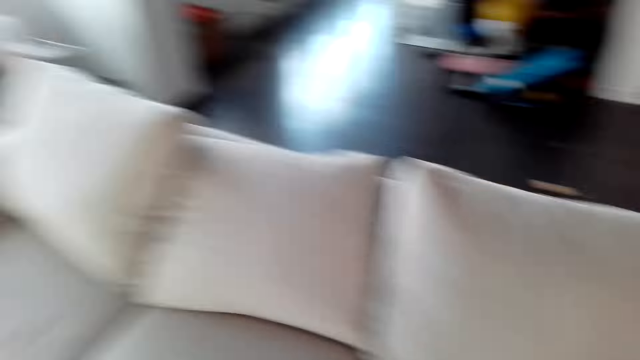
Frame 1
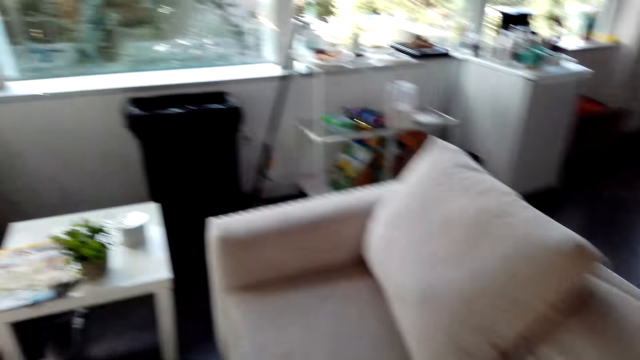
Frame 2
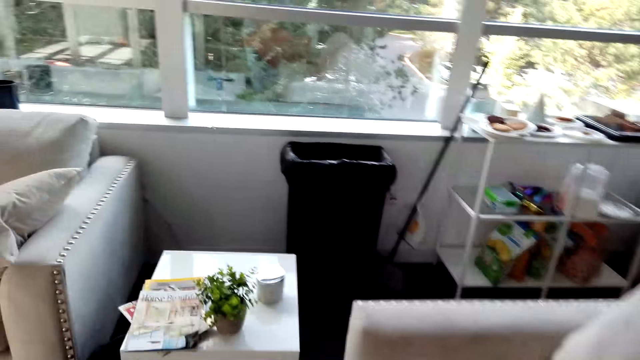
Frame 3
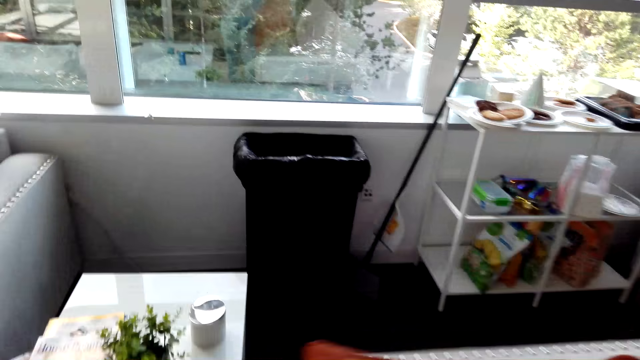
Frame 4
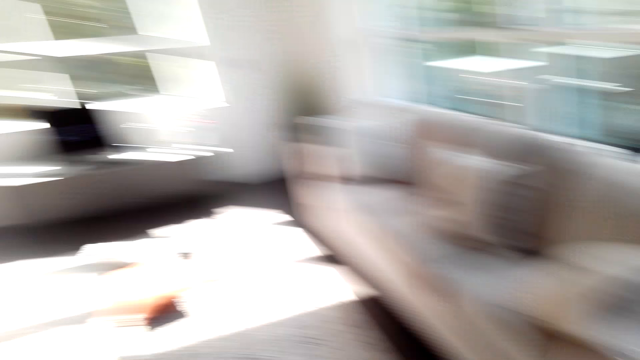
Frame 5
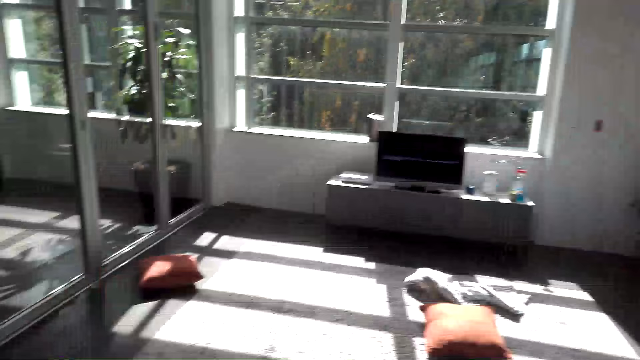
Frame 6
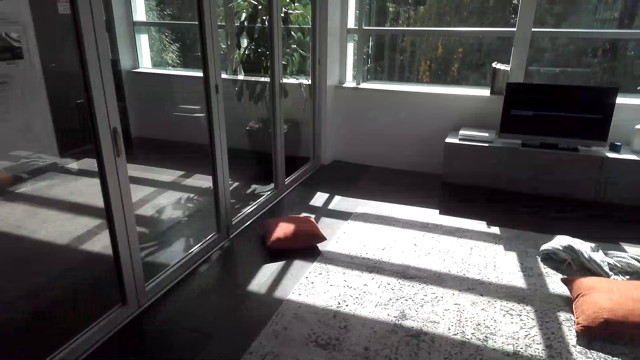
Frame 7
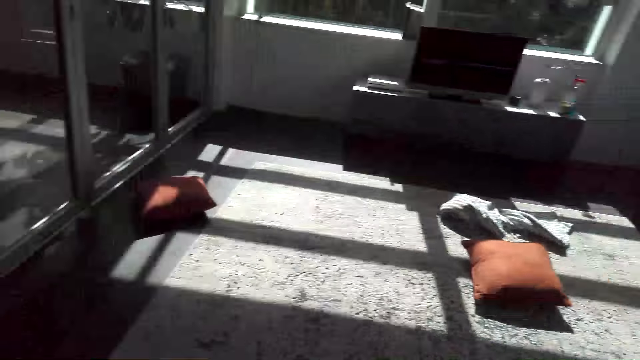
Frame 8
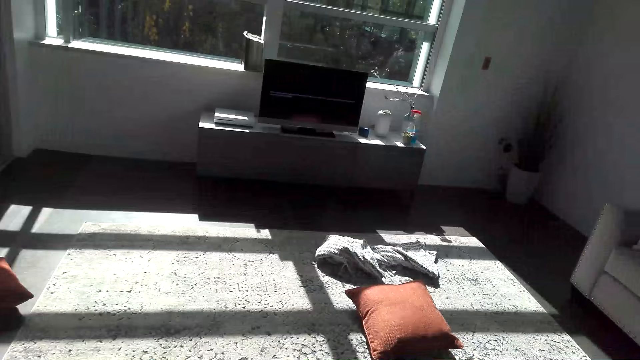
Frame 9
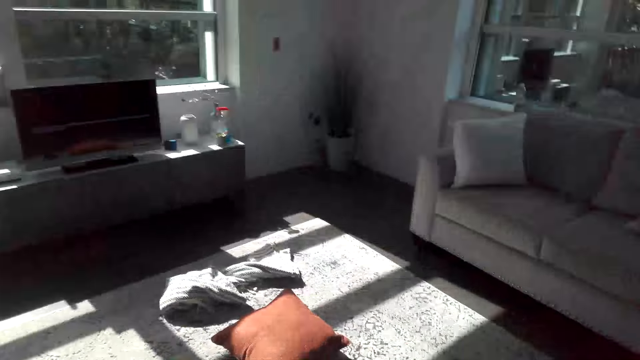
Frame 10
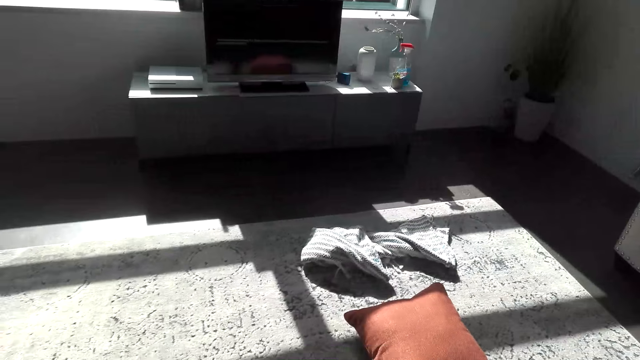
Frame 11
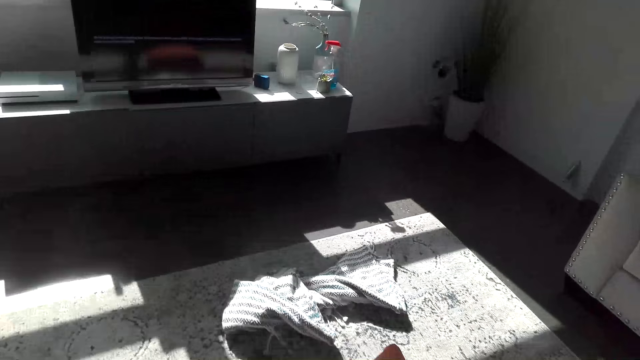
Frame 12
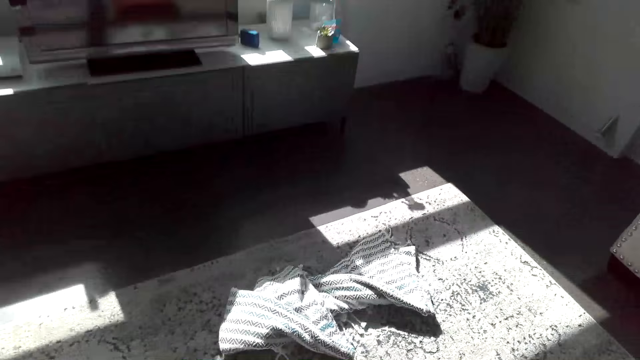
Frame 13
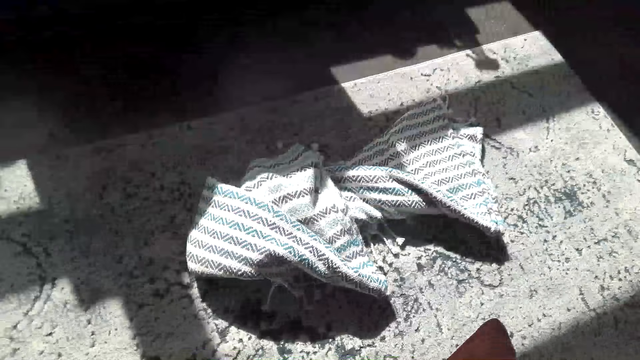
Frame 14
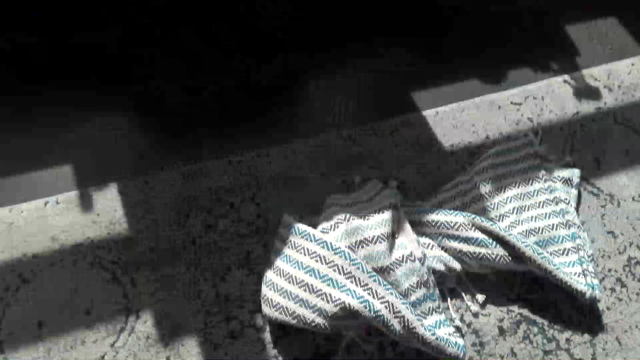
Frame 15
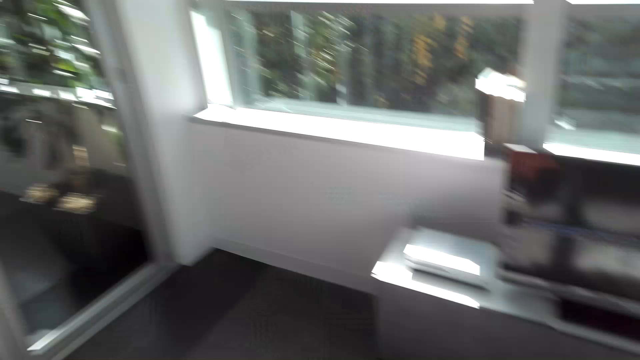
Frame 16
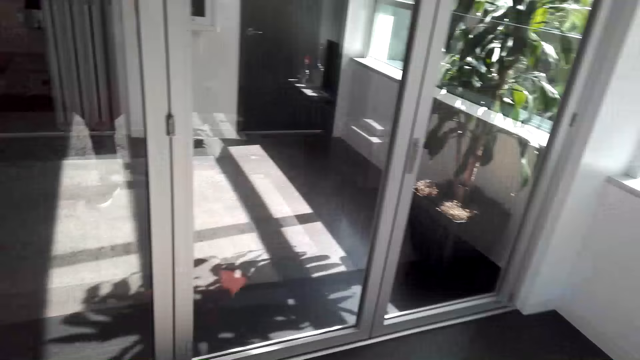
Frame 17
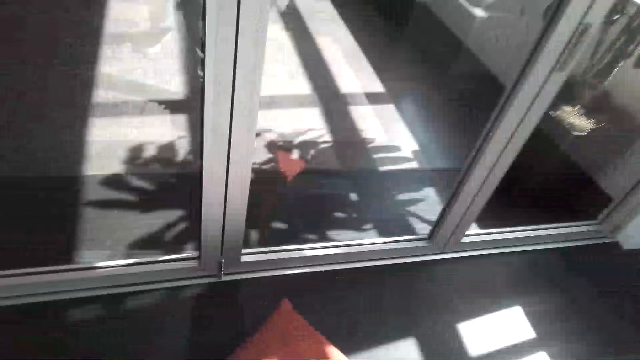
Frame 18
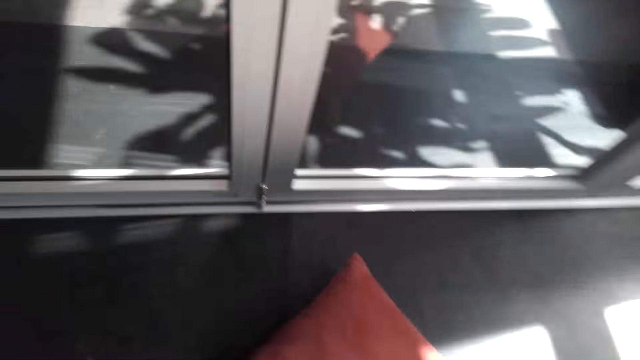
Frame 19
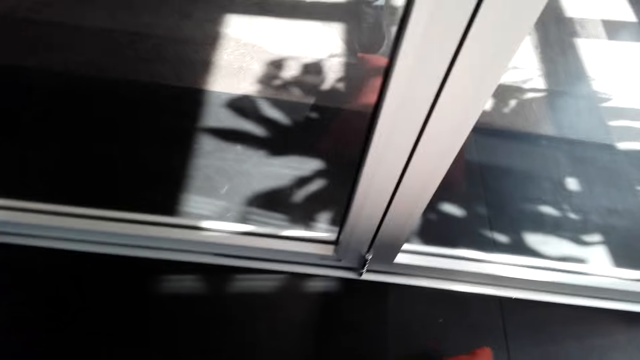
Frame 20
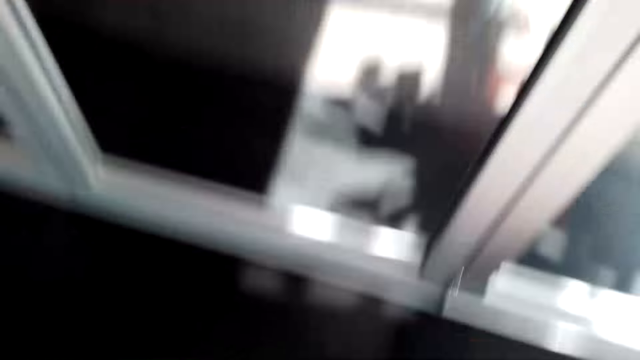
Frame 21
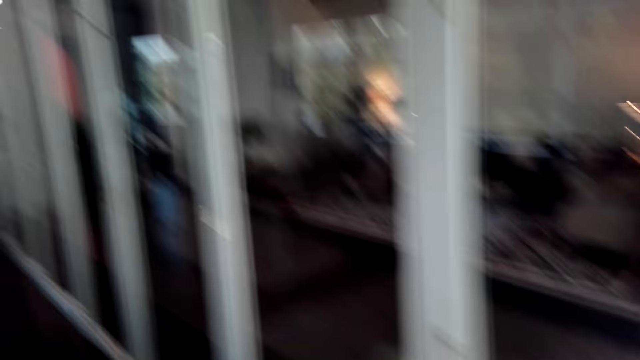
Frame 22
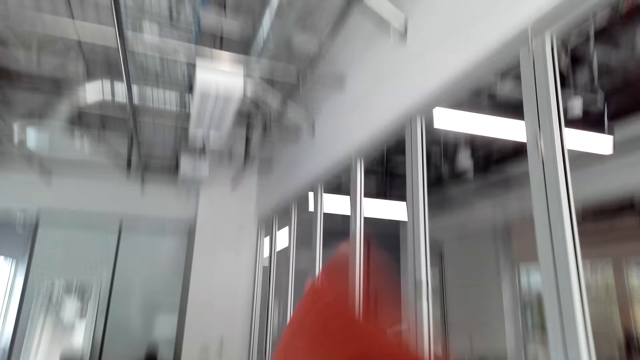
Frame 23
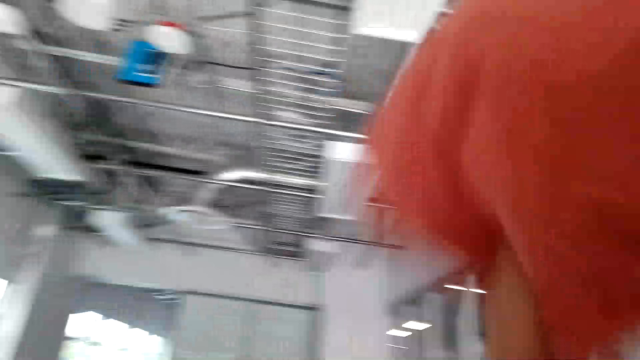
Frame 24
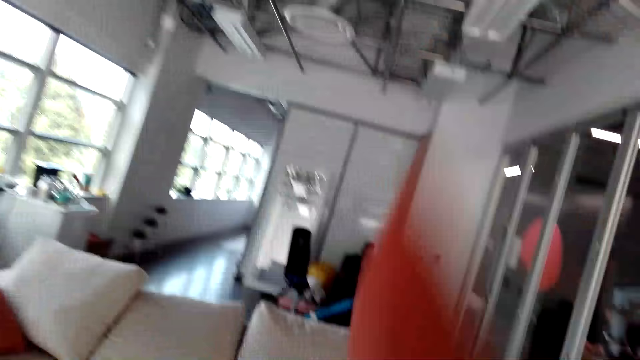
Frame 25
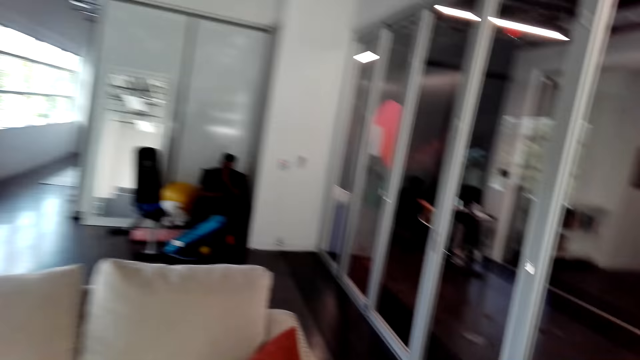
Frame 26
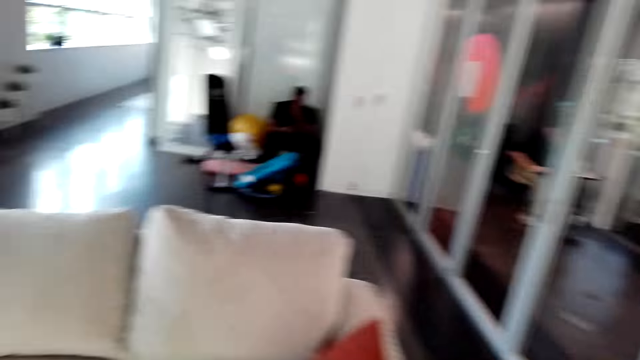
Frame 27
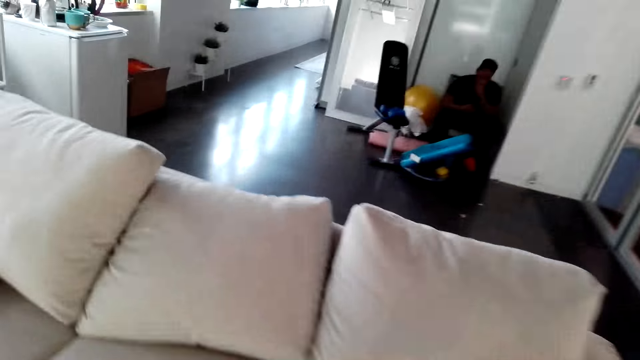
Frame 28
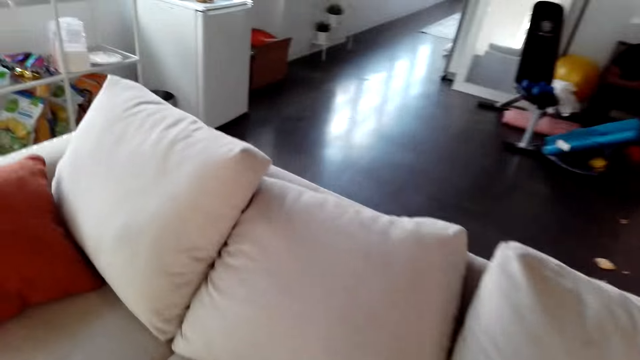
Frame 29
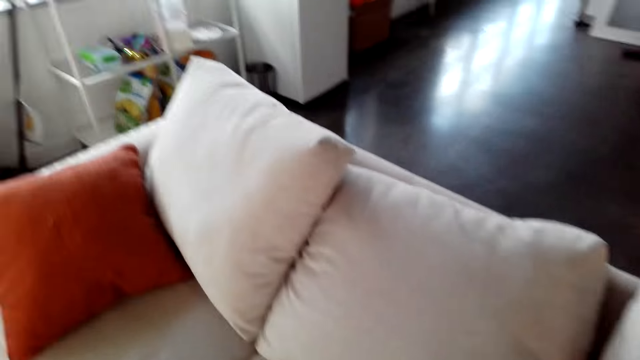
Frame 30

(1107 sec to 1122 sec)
The camera wearer places a throw pillow on the seat. They look around in the house. They walk around. They pick a throw pillow. They walk around. They pick the throw pillow from the floor. They raise their hand up. They walk around.

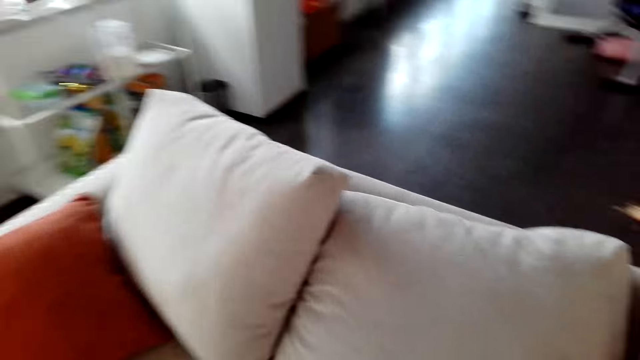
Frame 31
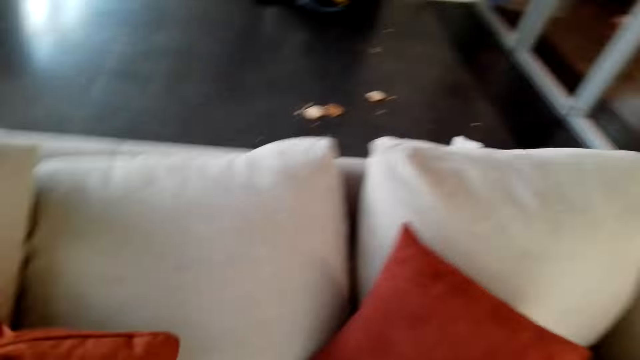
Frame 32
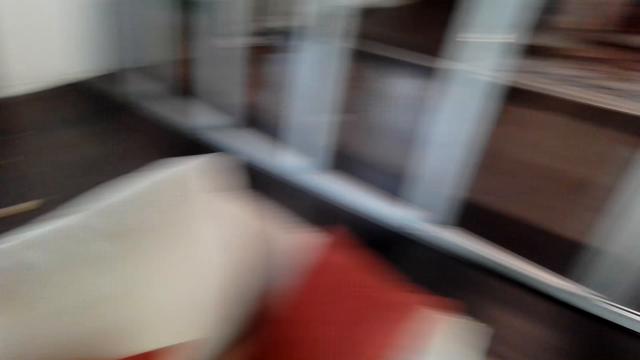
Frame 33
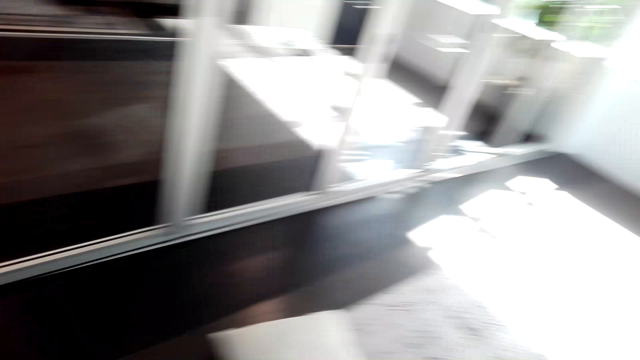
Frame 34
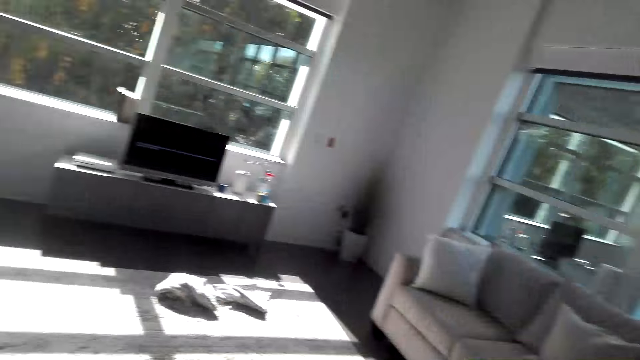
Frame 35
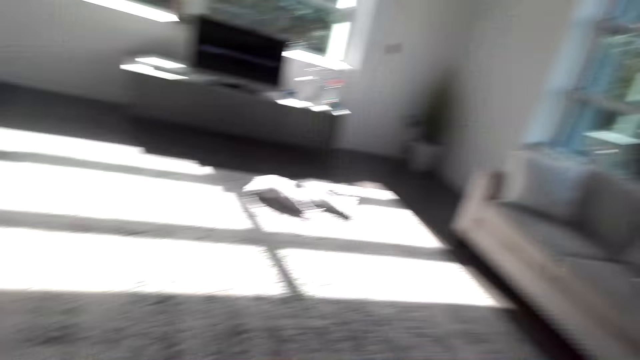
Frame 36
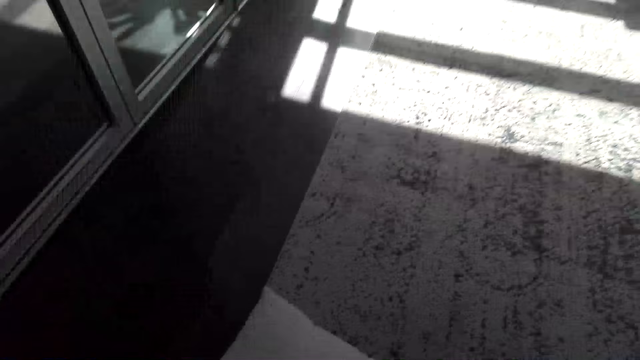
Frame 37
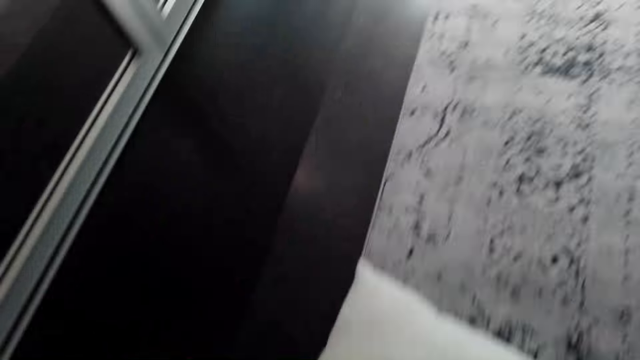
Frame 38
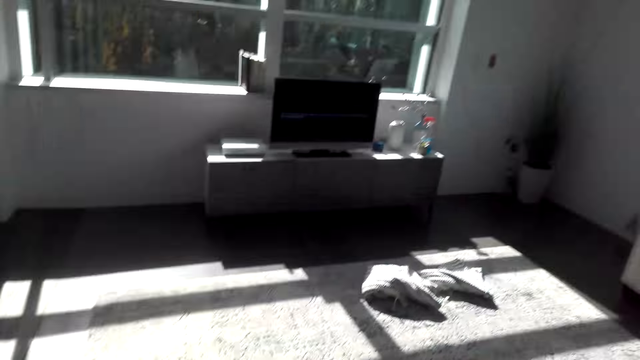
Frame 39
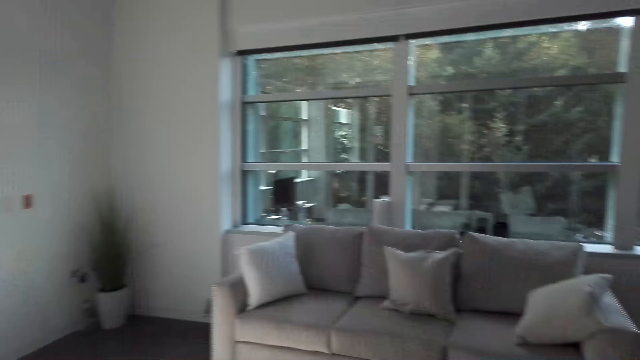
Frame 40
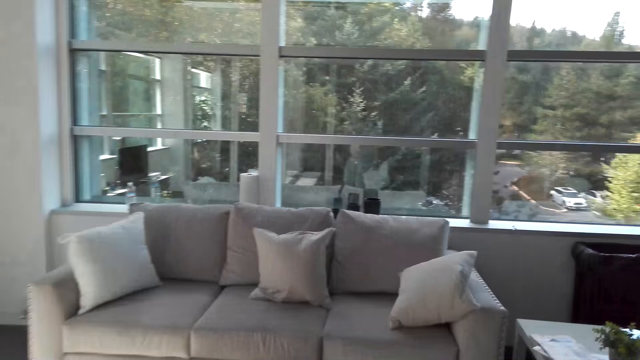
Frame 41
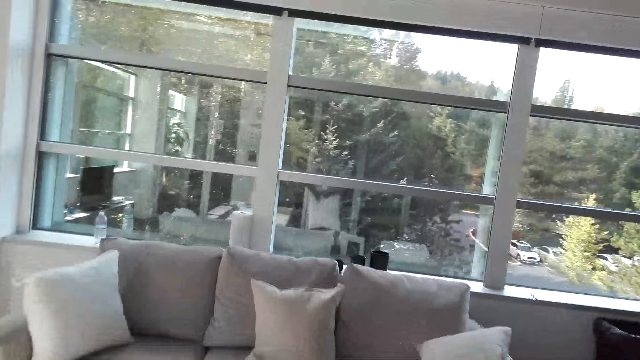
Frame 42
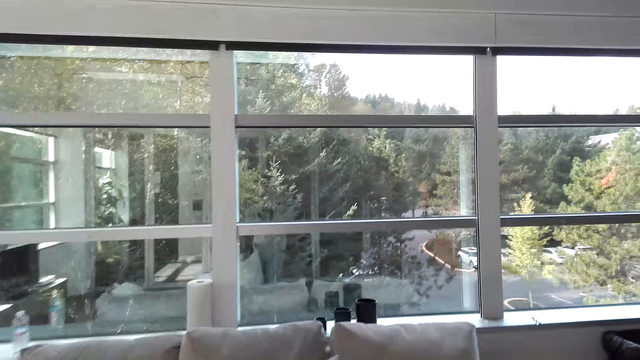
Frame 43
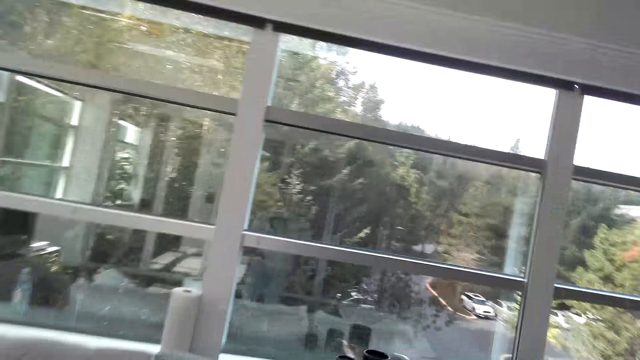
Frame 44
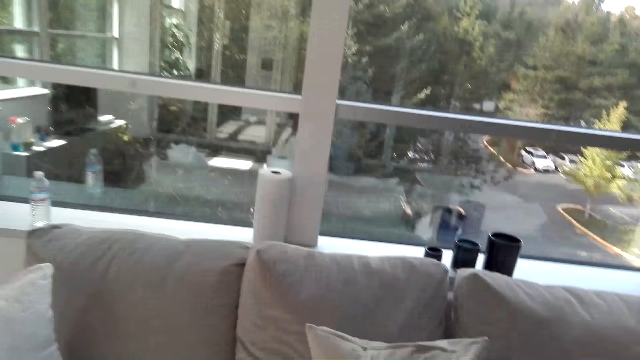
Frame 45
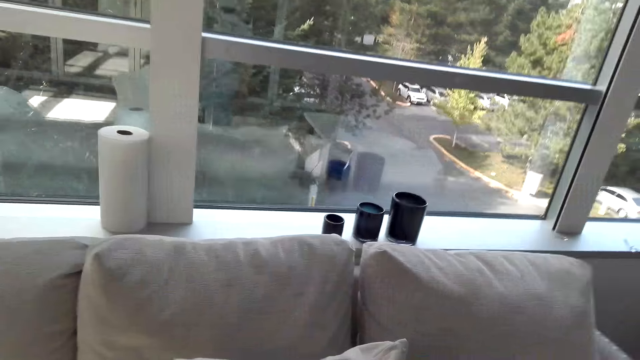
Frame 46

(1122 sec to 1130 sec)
The camera wearer places the throw pillows on the seat. They look around in the house. They walk around. They pick a pillow from the floor.
